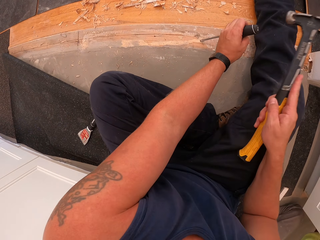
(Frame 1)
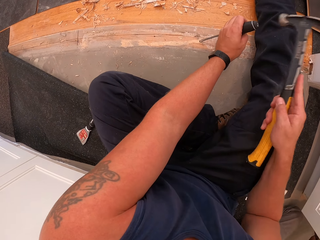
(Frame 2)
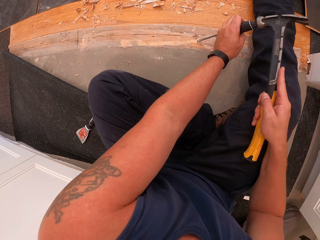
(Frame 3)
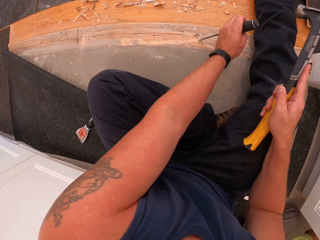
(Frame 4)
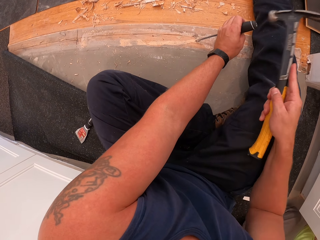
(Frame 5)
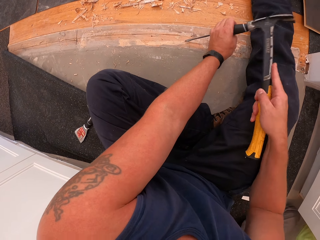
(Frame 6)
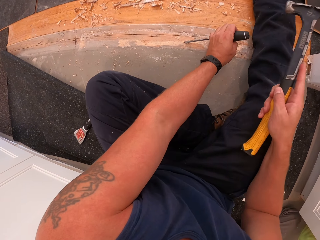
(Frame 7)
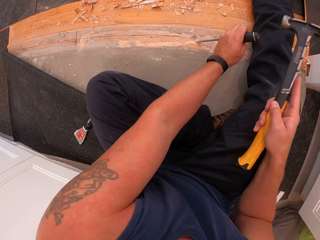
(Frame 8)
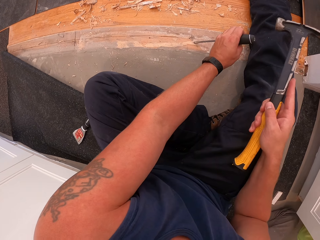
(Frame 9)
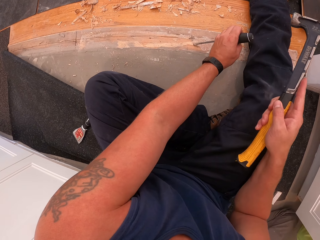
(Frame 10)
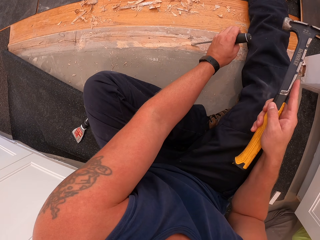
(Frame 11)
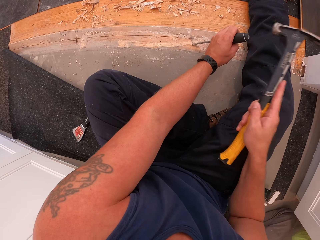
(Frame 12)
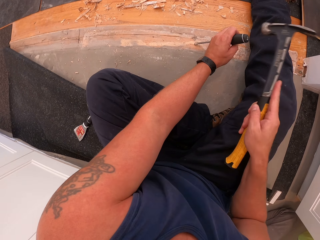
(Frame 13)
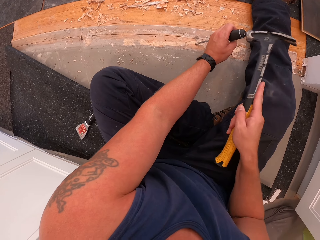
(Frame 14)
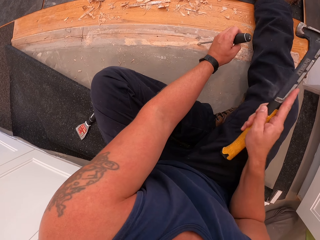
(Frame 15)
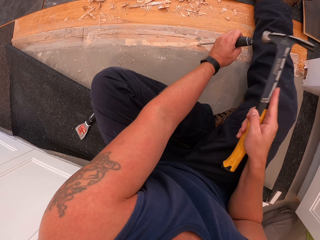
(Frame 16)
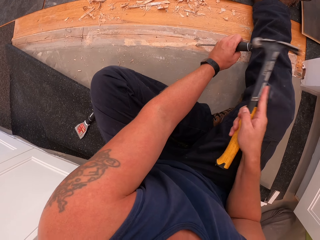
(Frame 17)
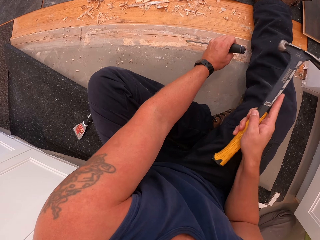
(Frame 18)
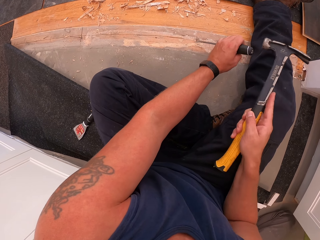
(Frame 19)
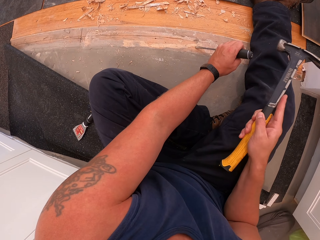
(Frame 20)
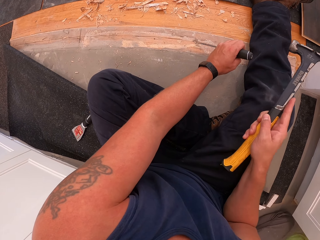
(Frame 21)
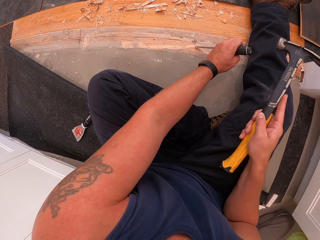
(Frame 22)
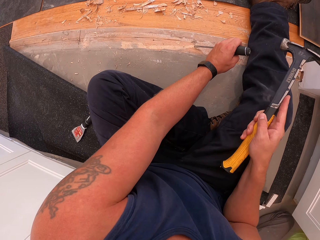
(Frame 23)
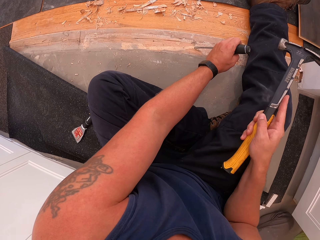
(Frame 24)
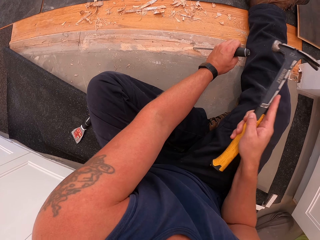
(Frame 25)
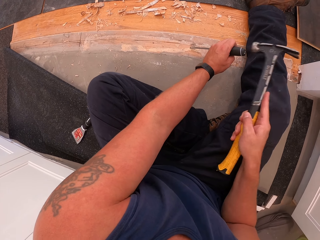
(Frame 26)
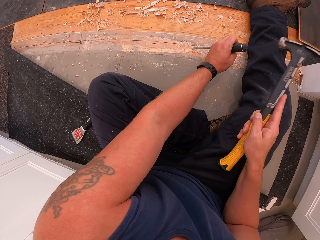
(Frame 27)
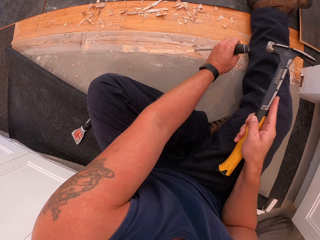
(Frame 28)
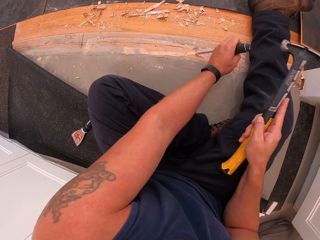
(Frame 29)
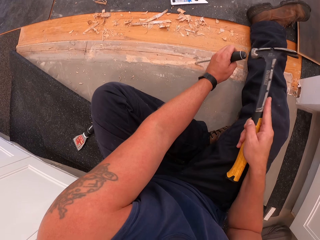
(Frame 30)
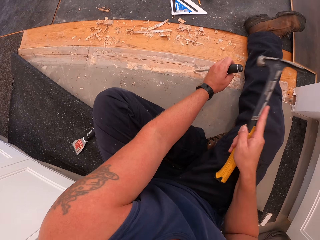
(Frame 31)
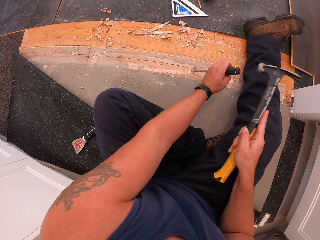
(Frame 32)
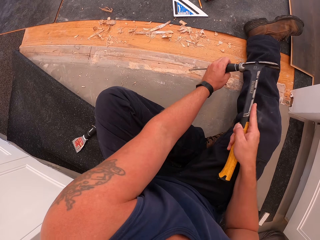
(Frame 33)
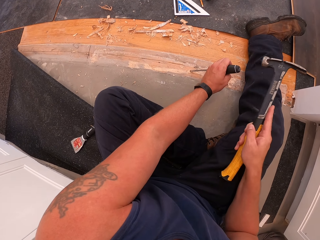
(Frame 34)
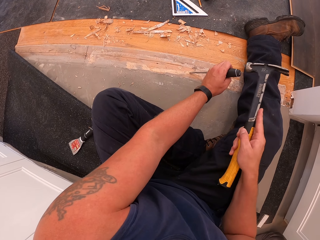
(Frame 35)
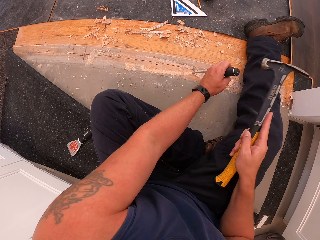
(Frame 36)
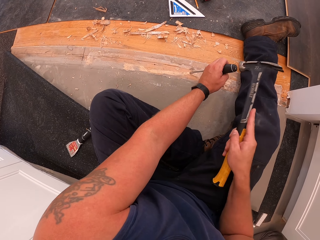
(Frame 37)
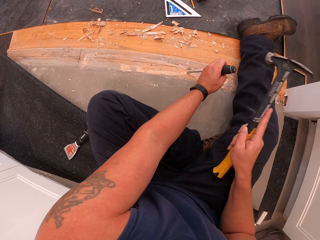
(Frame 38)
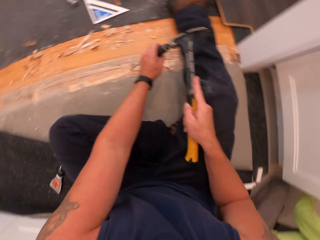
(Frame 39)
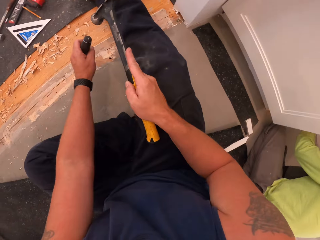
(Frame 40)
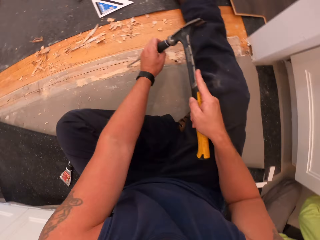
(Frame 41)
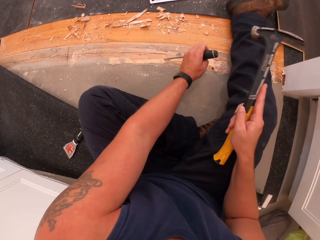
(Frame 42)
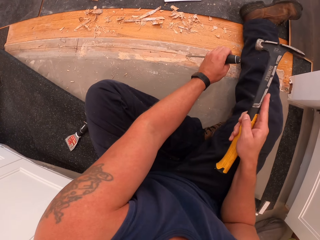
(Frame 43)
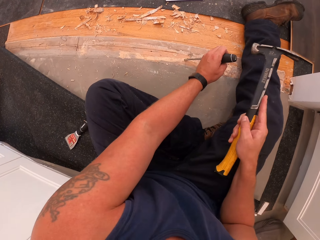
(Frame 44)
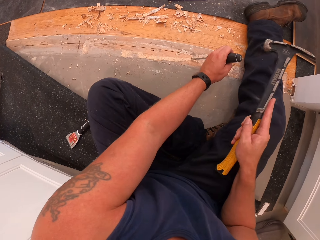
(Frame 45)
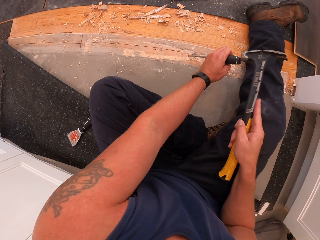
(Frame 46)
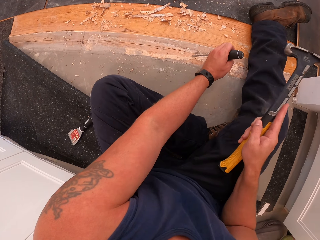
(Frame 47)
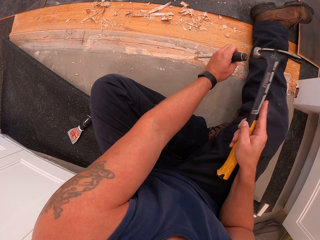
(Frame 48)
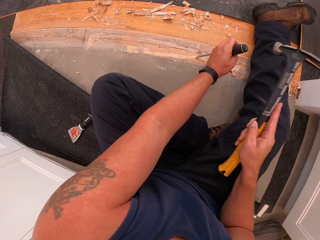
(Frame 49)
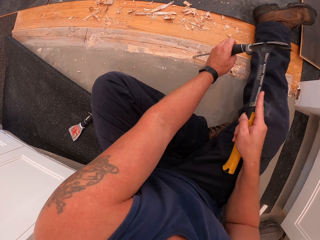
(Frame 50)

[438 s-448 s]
The camera wearer scrapes off wood on the floor board with the hammer and wood chisel in his hands. He hammers the chisel with the hammer.

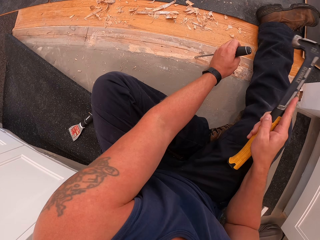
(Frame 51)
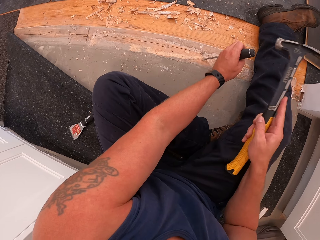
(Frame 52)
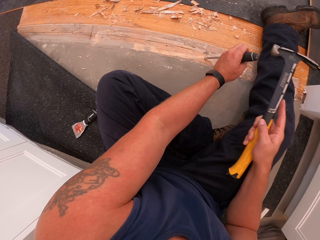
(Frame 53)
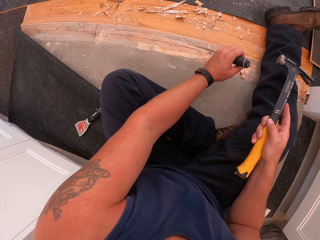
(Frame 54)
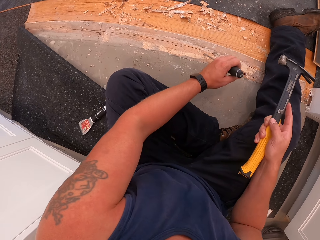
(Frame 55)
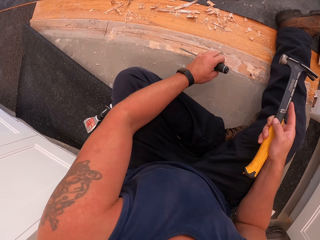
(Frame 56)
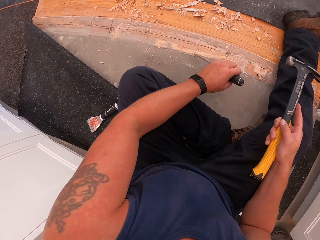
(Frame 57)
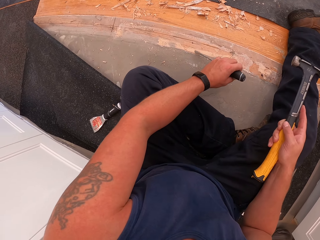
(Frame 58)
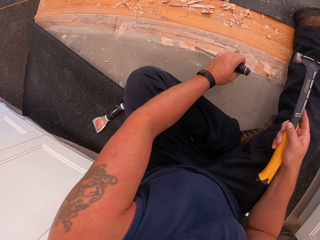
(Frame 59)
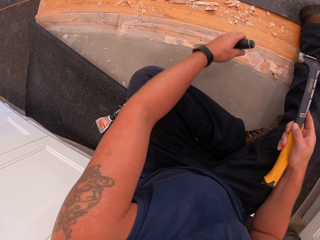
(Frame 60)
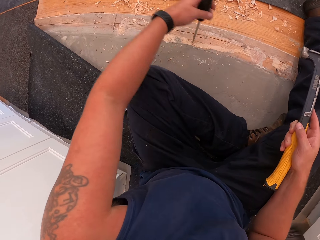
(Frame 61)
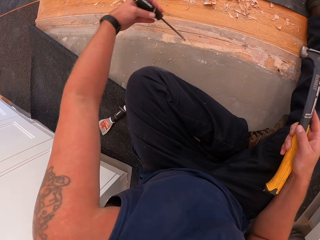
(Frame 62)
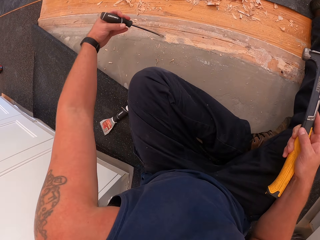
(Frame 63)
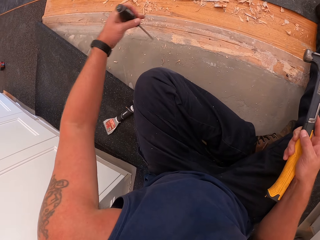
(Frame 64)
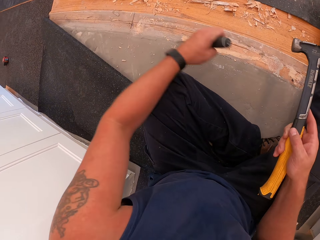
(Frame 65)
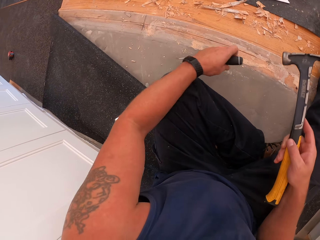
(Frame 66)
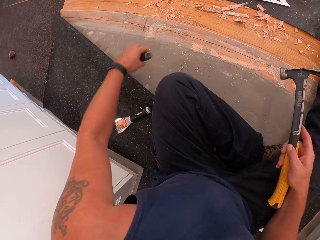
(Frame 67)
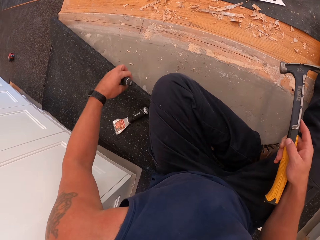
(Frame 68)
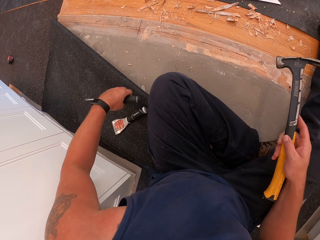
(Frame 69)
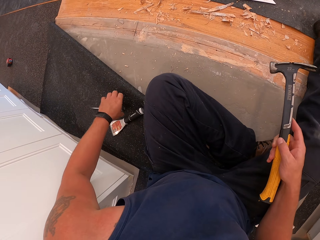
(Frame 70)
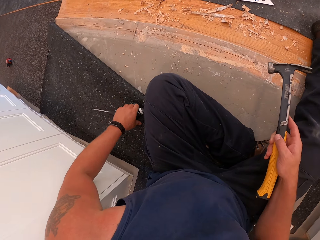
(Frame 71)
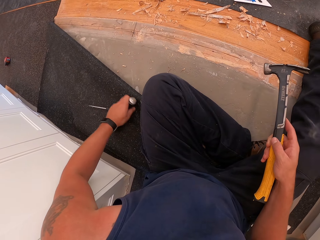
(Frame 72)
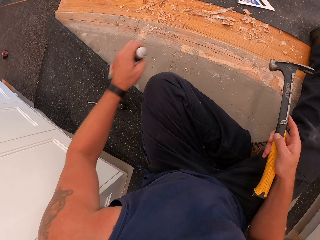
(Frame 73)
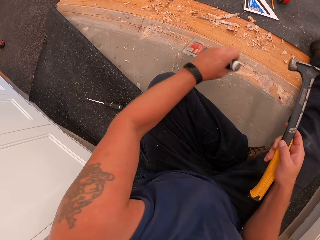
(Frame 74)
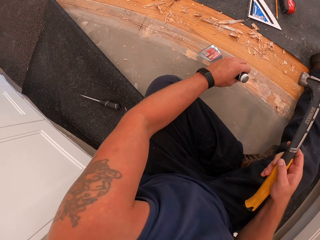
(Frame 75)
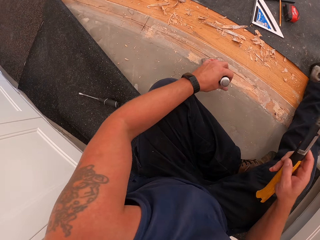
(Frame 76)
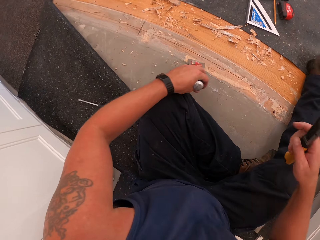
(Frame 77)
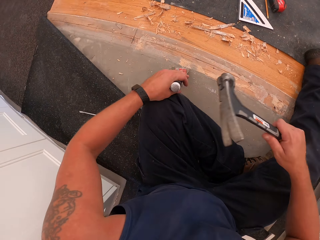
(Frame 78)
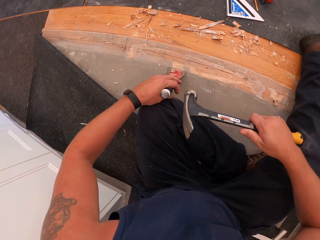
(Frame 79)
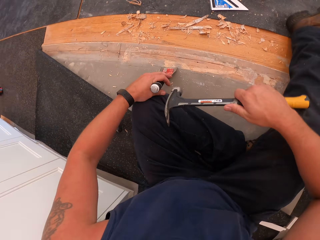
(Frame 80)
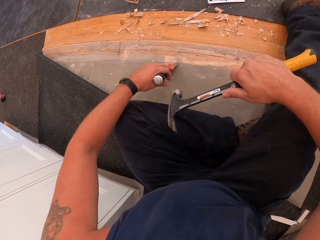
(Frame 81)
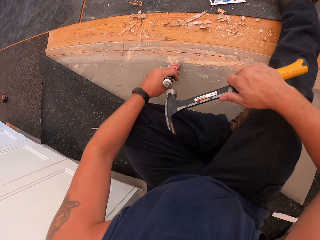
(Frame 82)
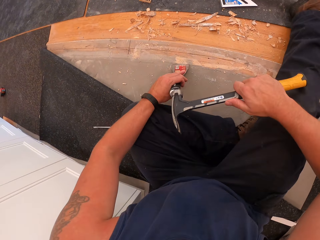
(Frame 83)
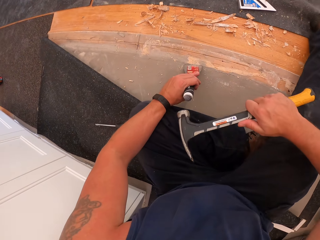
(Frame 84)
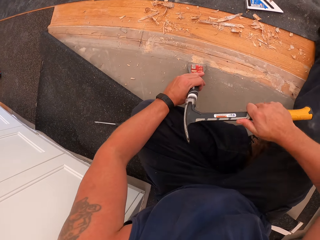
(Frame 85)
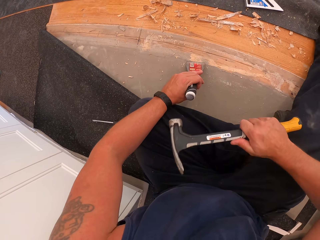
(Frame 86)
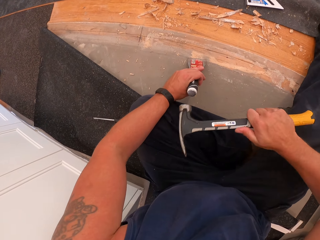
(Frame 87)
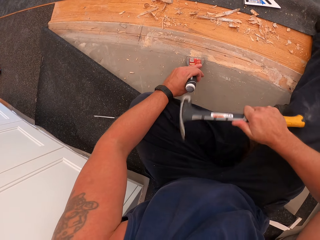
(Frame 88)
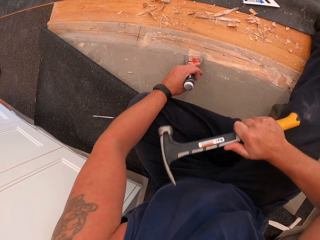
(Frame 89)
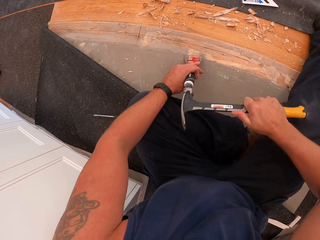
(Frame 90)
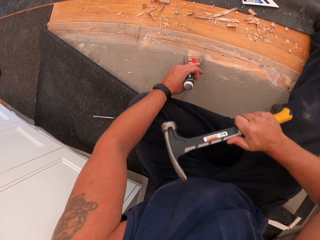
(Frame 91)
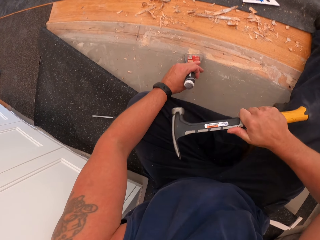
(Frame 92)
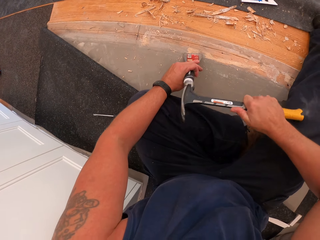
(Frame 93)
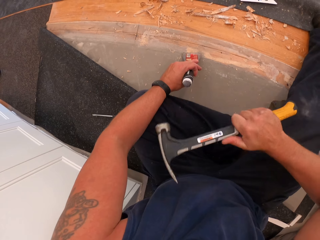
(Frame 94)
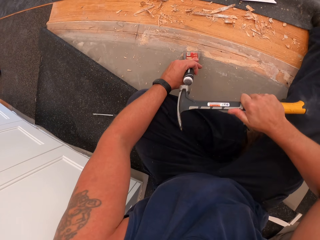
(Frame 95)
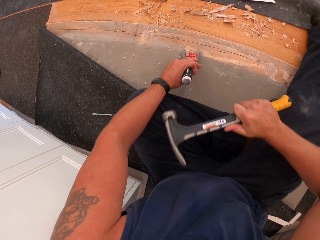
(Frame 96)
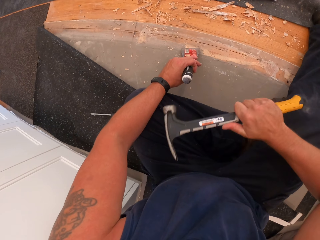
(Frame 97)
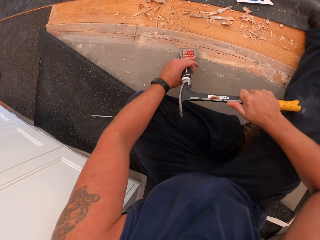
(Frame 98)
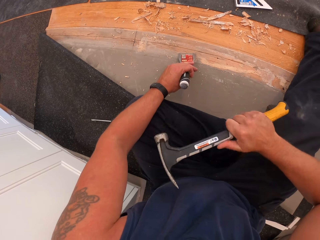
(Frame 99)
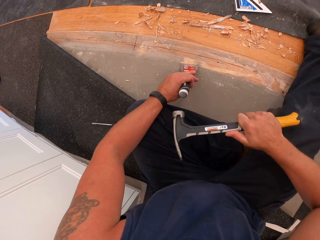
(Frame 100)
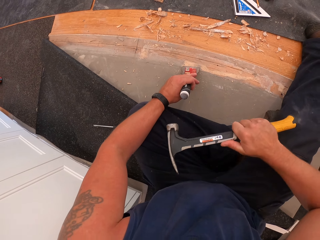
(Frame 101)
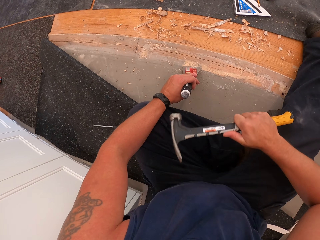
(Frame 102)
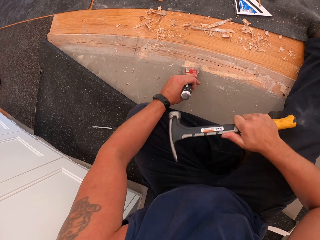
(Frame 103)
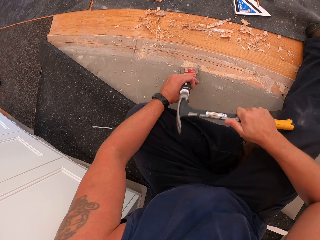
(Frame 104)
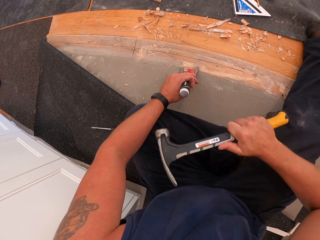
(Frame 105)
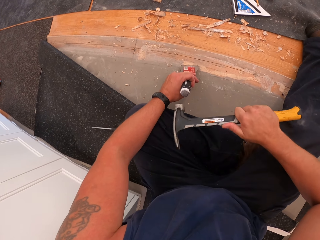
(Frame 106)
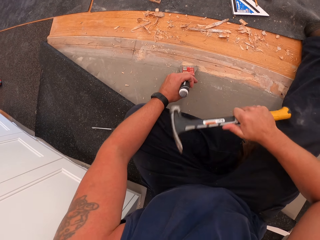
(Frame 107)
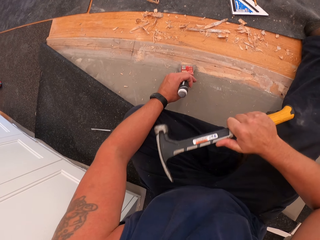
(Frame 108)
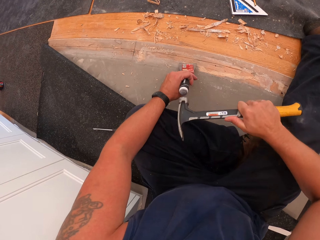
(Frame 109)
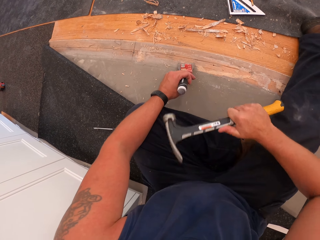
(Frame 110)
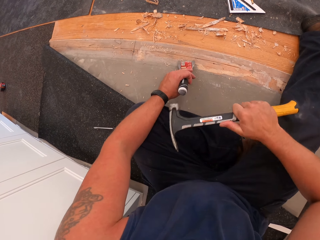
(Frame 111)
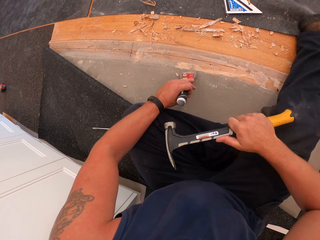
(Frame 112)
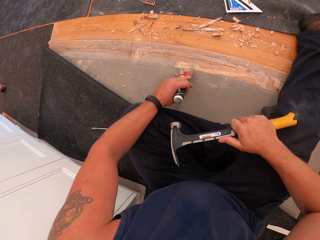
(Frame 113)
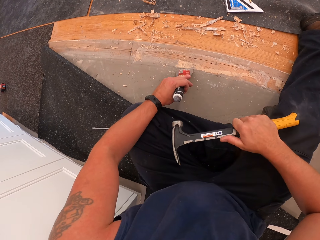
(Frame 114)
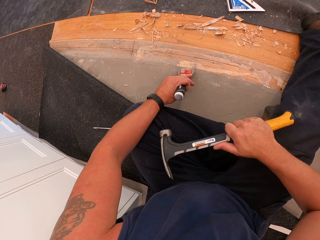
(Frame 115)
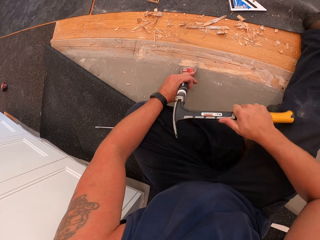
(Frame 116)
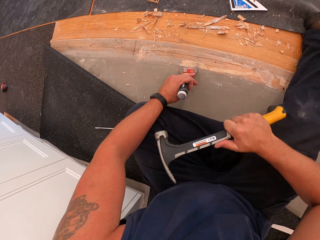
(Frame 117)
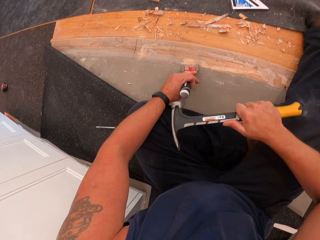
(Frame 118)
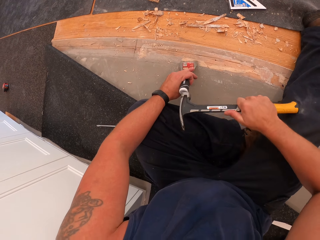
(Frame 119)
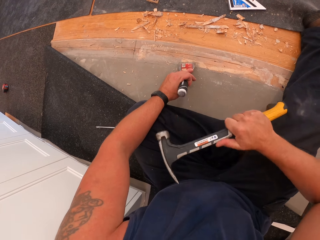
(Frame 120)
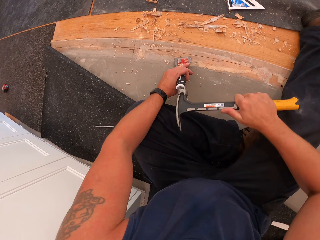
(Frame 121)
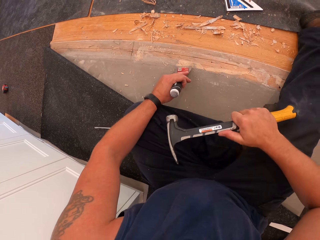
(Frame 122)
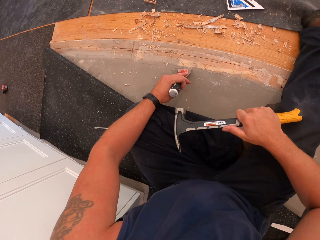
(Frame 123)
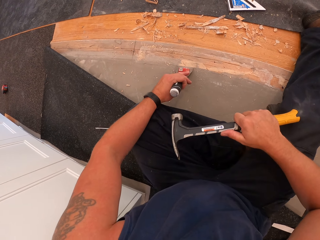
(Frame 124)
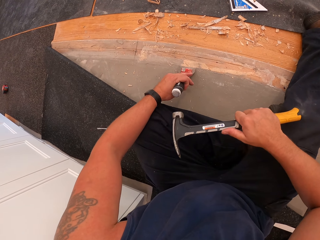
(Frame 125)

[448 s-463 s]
The camera wearer pulls the chisel off the floor. He drops the wood chisel on top of the rug on the floor. He picks up the scraper on top of the rug on the floor with his left hand. He puts the skiving knife on the wood board and hammers the skiving knife with a hammer. He scrapes off wood on the floor board with the hammer and scraper in his hands.
